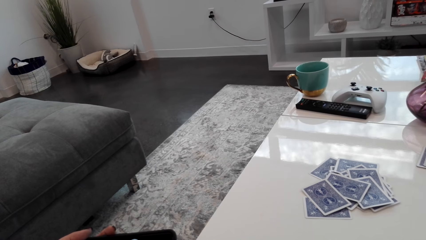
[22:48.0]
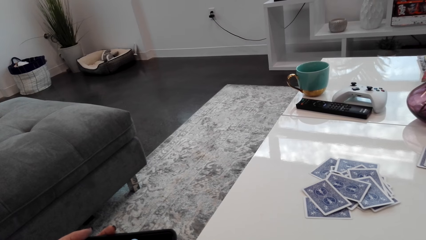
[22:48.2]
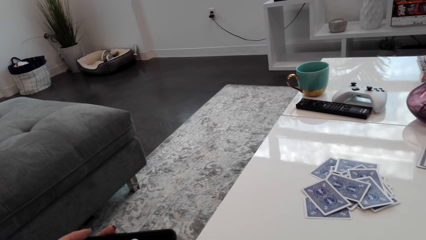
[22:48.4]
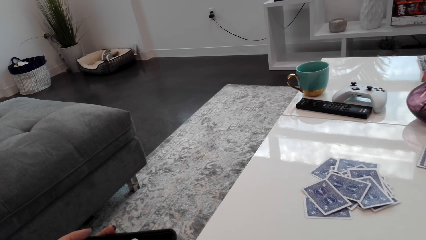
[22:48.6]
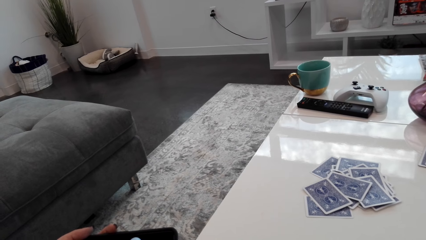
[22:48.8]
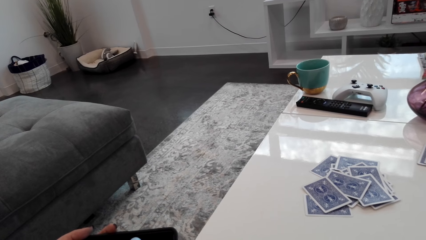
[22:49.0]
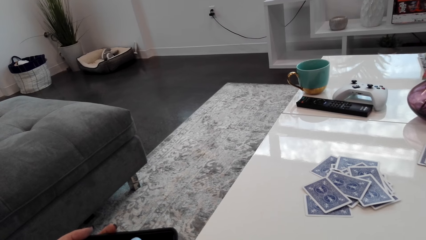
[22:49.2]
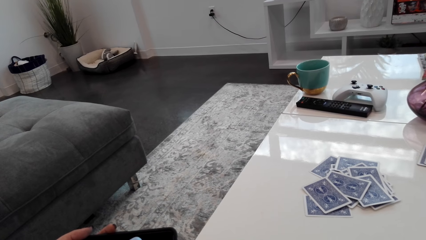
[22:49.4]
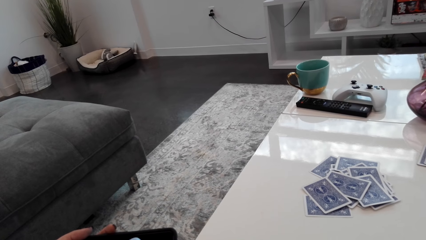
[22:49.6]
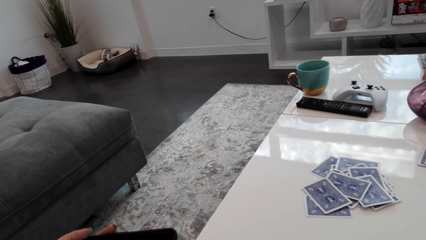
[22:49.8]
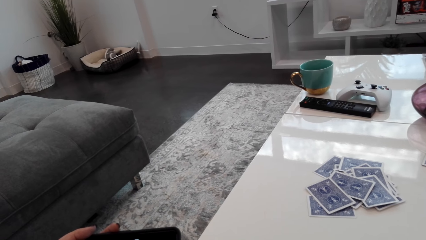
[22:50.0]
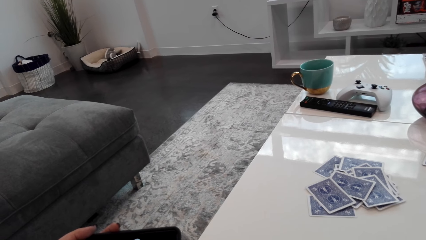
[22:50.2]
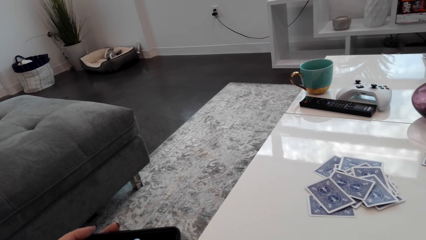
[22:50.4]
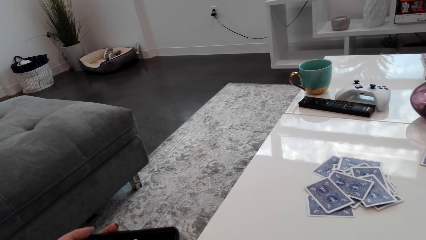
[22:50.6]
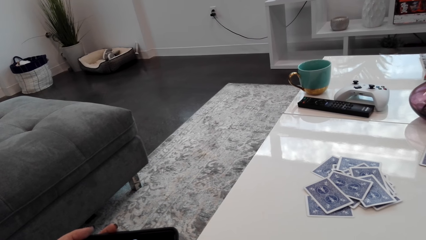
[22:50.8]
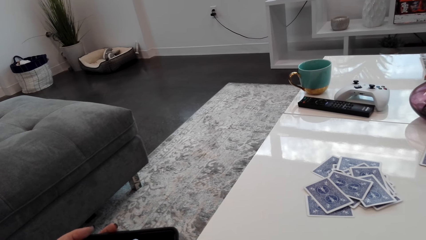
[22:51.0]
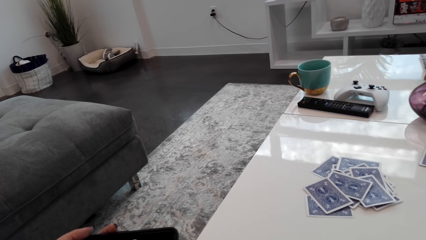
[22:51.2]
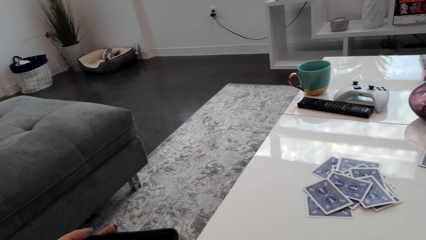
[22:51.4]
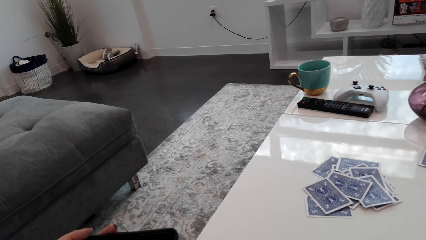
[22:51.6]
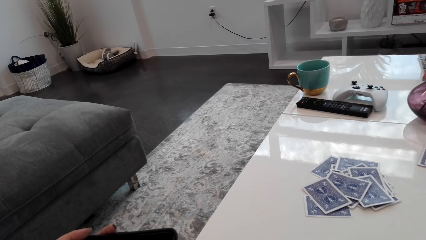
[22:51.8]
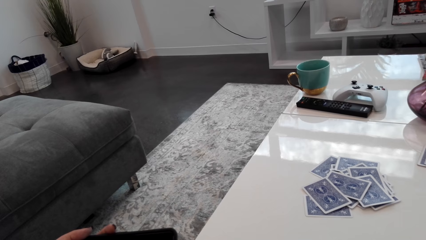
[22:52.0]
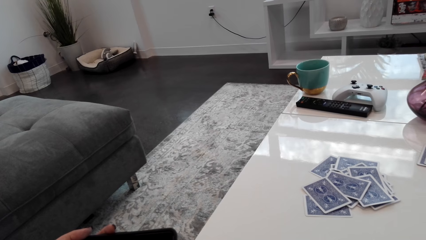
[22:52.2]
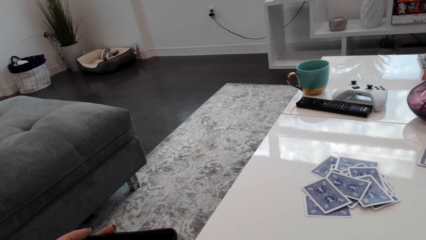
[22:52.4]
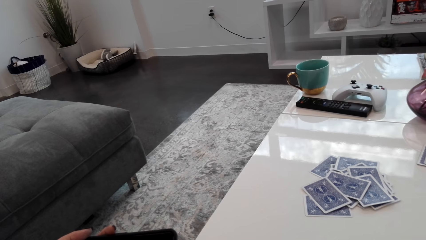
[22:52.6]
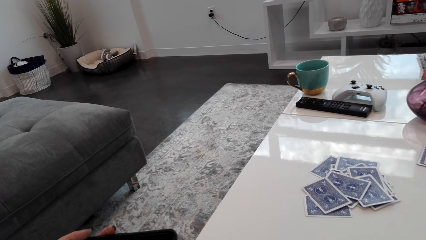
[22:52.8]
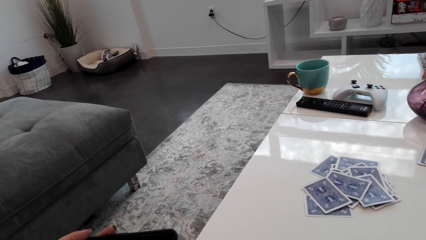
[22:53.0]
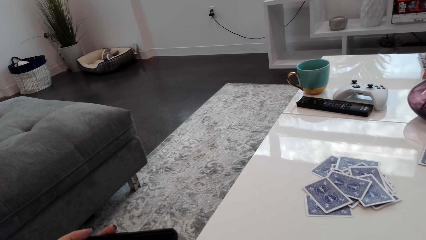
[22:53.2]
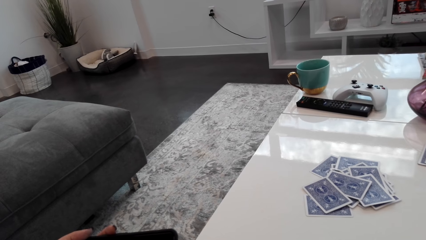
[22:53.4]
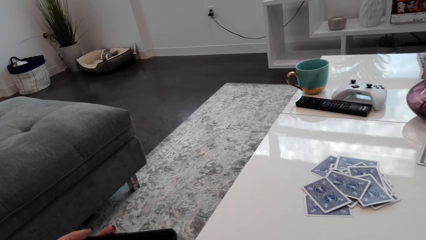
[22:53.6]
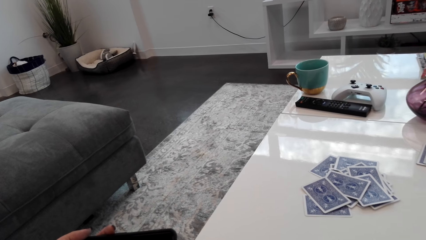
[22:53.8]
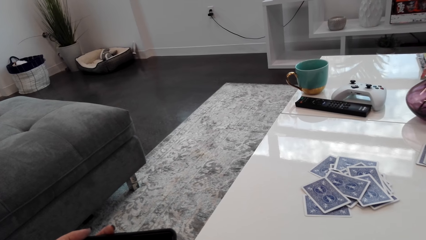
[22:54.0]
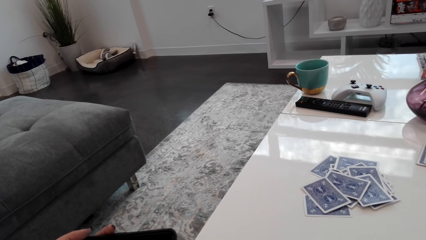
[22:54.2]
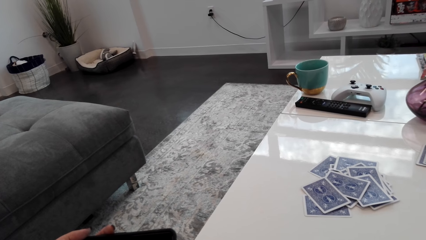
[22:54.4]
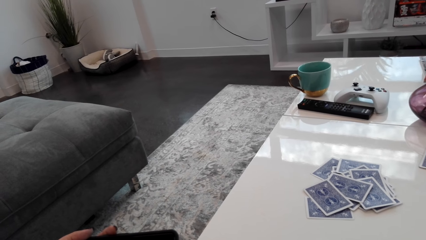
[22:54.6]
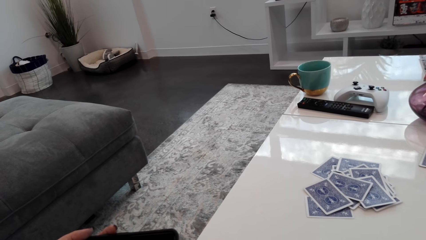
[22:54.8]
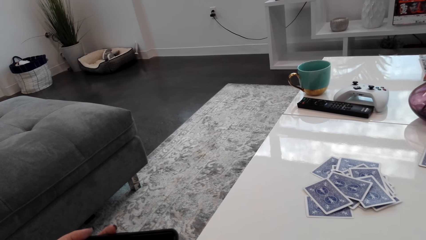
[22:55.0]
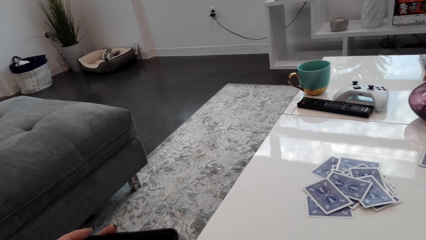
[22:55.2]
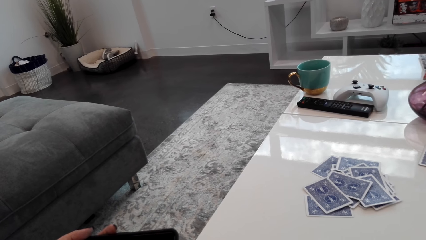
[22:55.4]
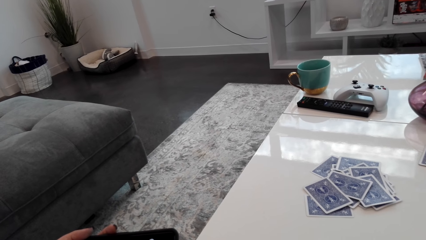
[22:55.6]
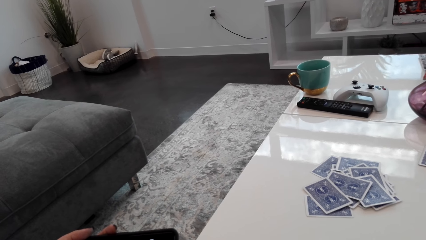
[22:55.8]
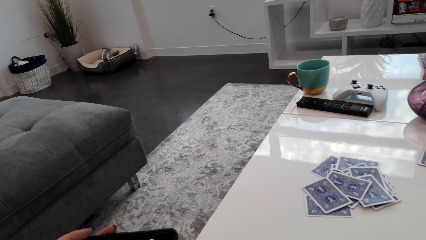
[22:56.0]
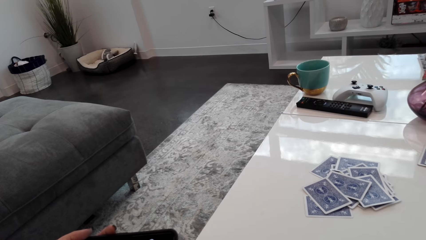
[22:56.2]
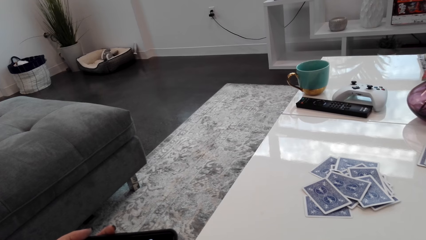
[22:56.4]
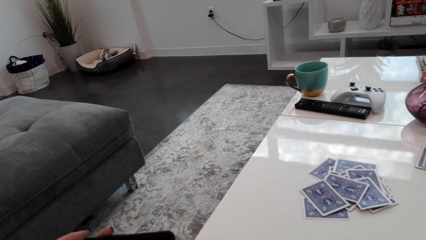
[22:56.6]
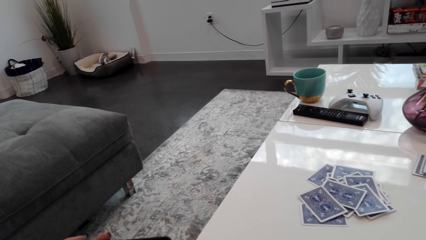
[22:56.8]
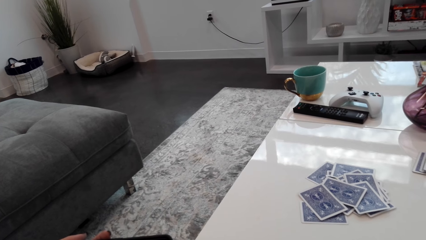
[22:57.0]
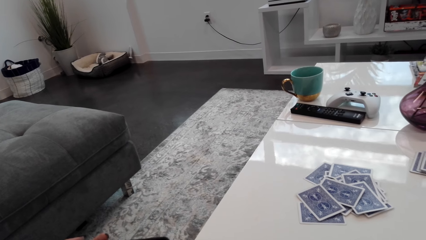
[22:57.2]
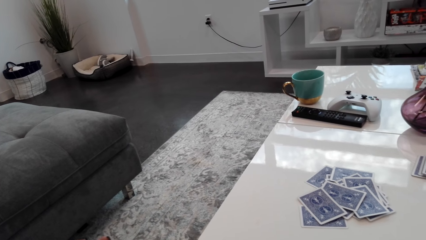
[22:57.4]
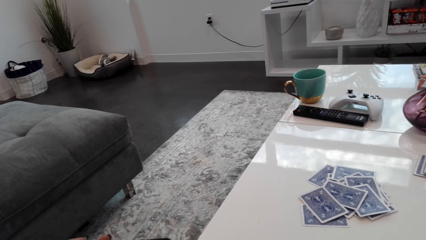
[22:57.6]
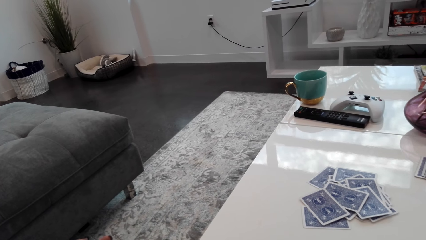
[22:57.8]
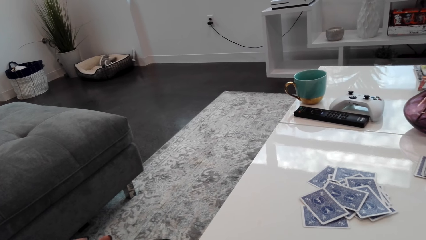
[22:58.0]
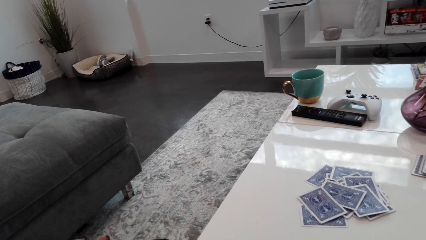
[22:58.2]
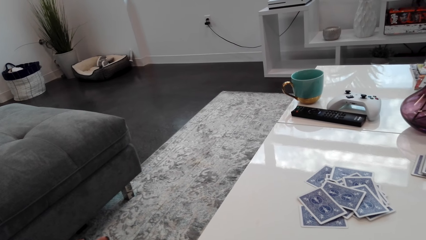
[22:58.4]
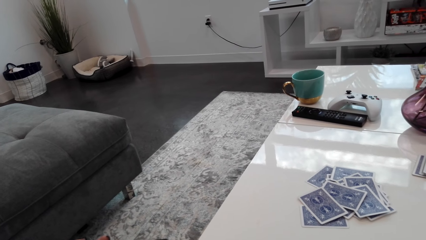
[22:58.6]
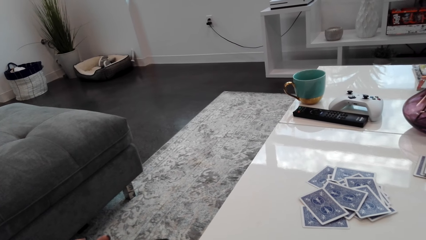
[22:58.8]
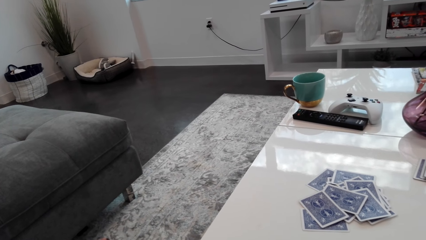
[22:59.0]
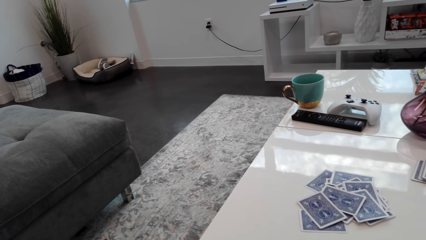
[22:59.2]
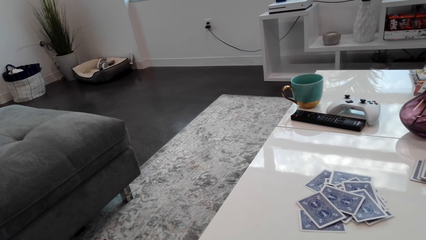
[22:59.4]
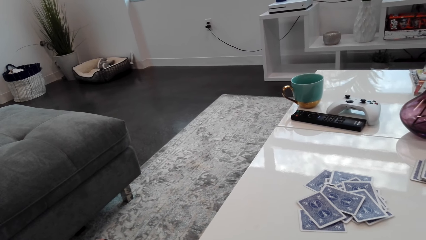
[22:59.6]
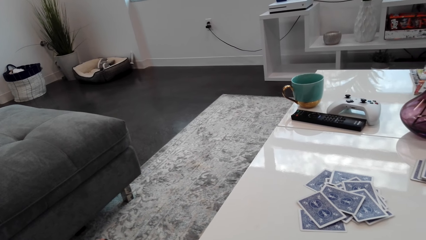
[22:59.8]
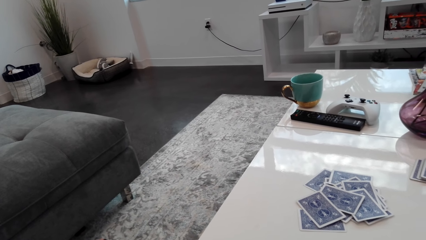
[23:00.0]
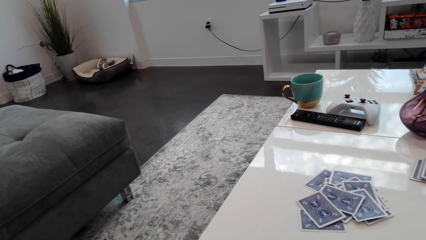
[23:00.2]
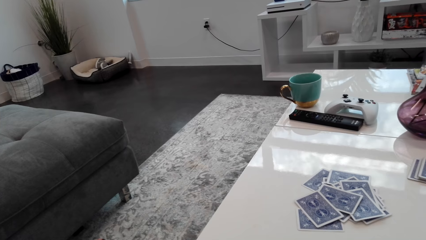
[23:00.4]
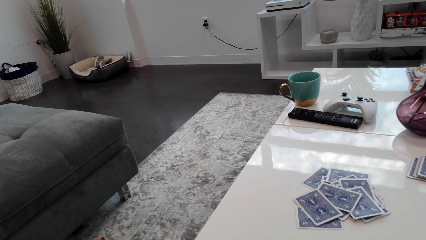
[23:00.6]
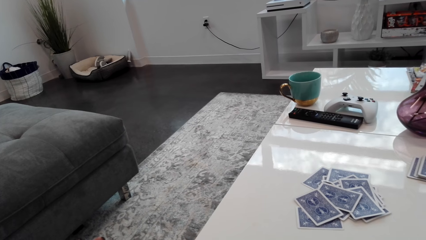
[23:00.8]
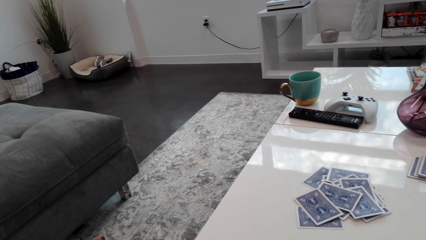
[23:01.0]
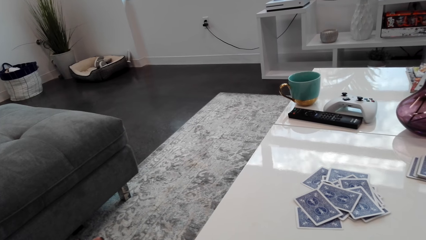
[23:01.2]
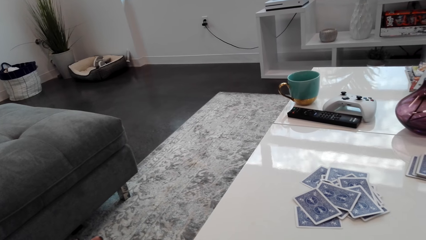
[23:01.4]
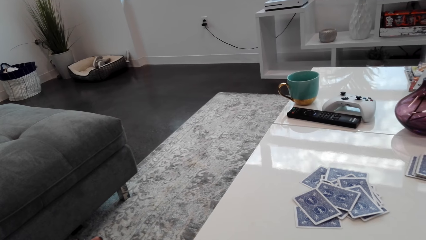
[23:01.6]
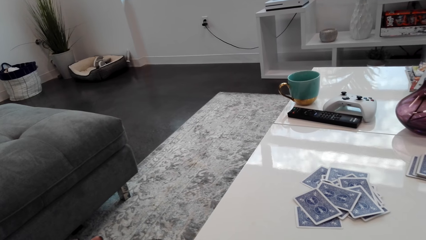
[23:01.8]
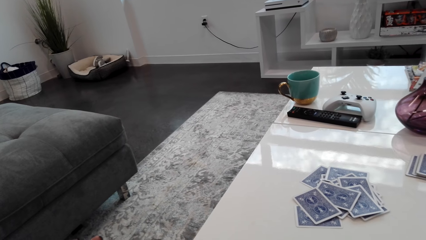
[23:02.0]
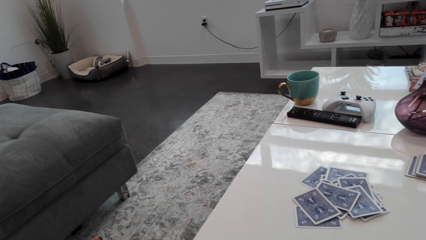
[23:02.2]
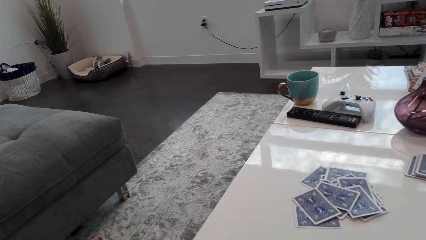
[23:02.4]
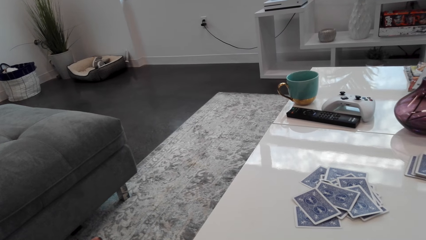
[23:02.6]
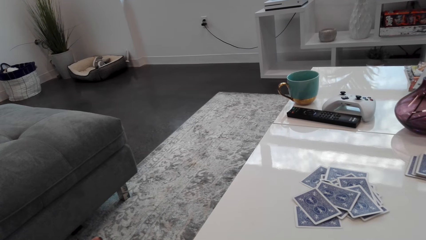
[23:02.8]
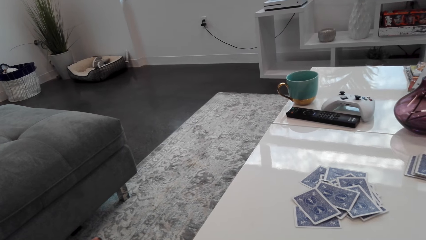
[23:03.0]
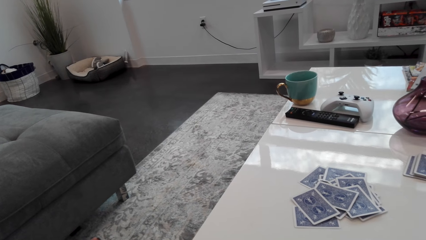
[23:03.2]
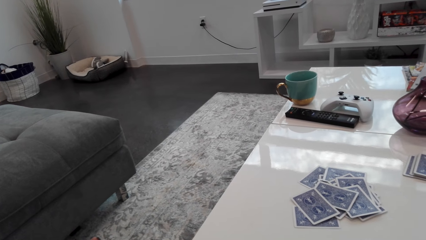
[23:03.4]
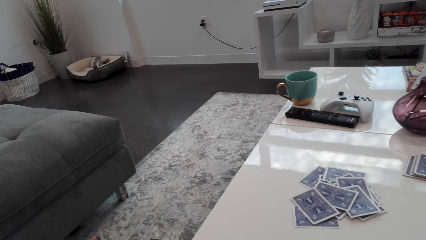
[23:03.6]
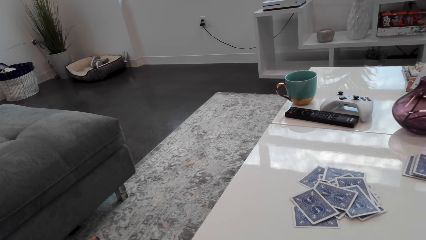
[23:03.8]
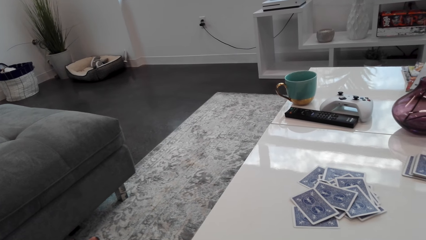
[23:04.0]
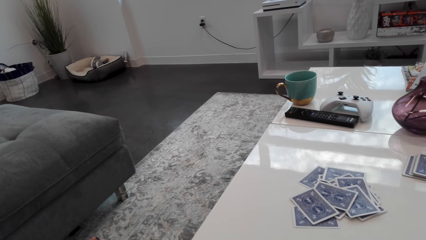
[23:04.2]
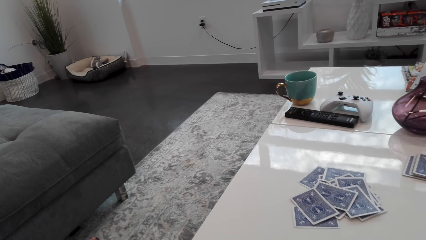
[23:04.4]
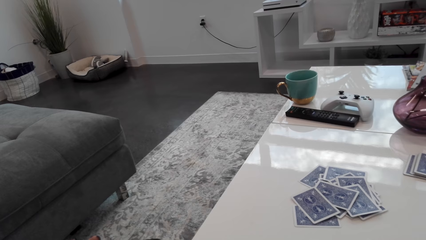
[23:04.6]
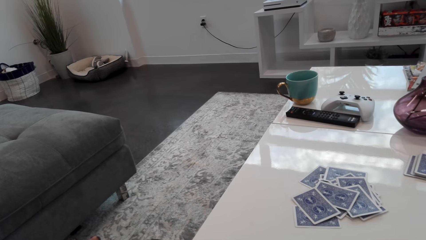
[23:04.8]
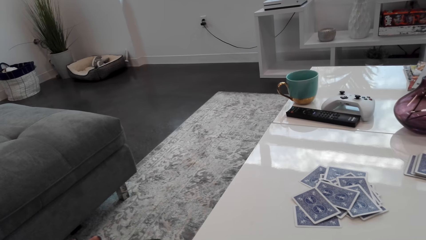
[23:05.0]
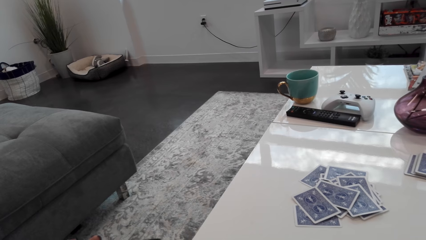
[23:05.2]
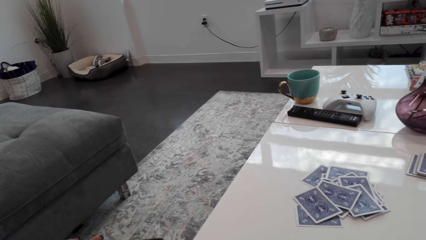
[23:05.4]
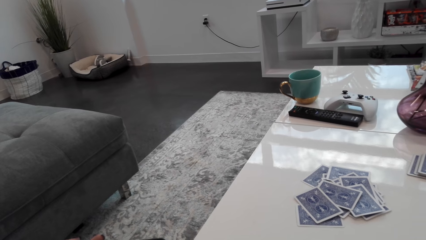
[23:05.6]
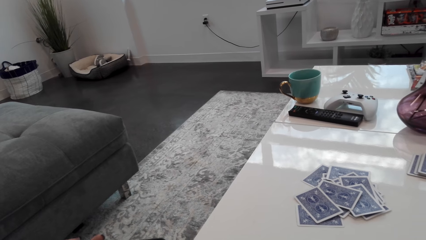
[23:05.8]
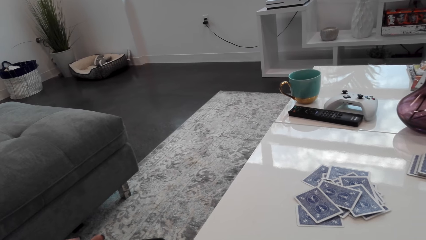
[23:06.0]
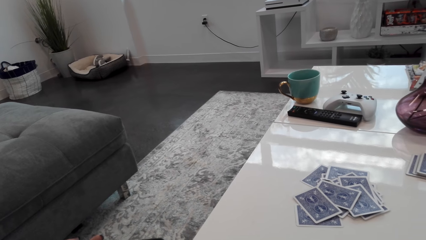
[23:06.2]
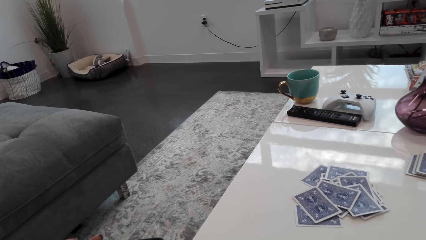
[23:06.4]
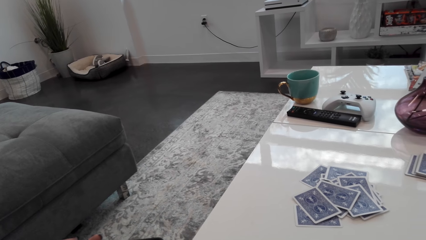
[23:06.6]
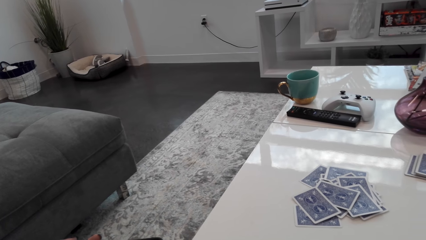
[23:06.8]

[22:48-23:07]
The camera wearer is watching. They look around. They are watching again.
